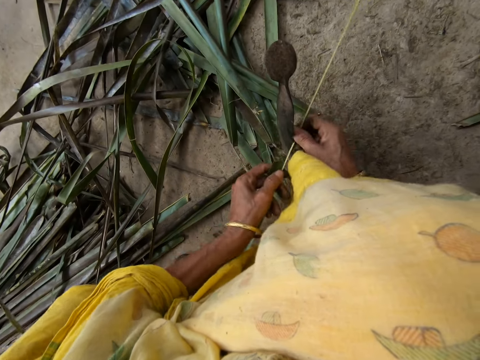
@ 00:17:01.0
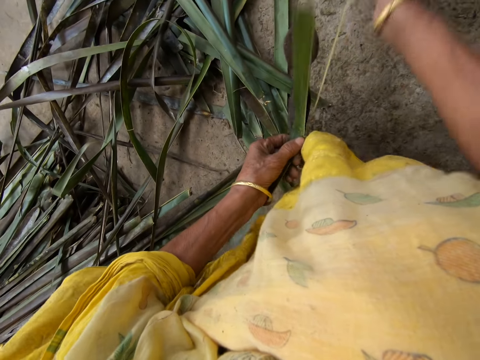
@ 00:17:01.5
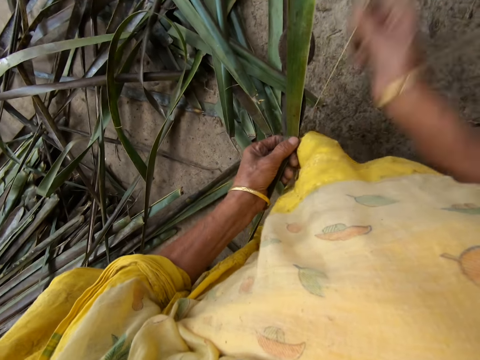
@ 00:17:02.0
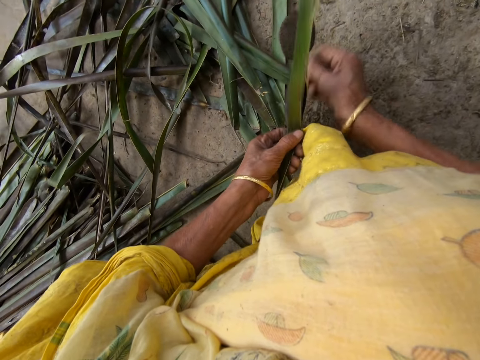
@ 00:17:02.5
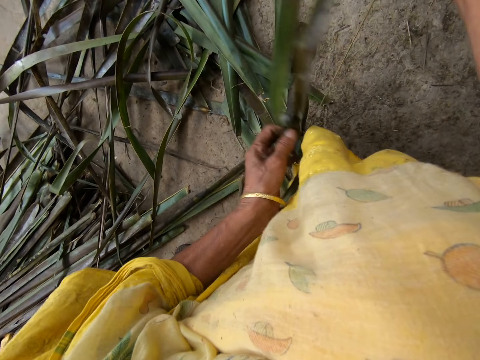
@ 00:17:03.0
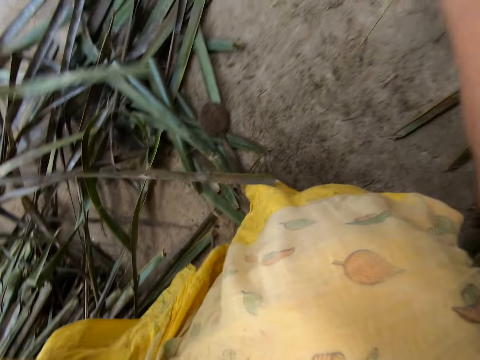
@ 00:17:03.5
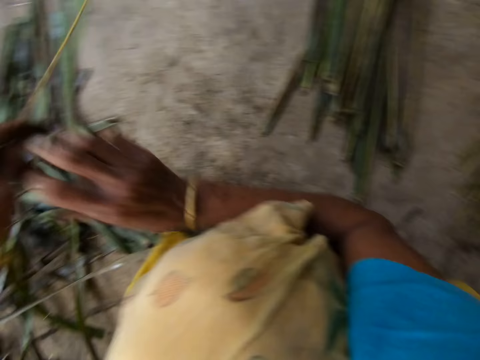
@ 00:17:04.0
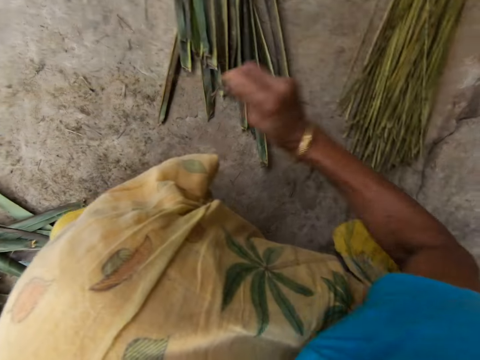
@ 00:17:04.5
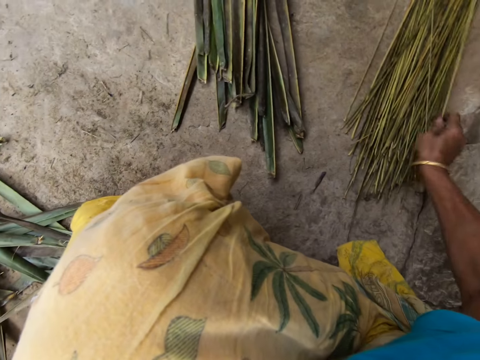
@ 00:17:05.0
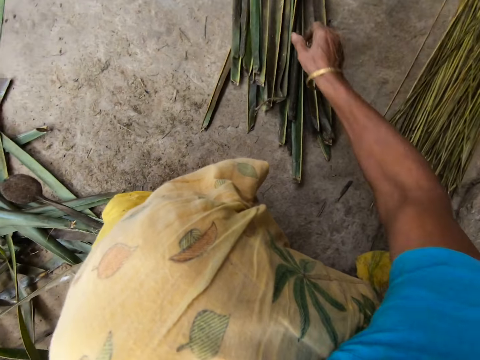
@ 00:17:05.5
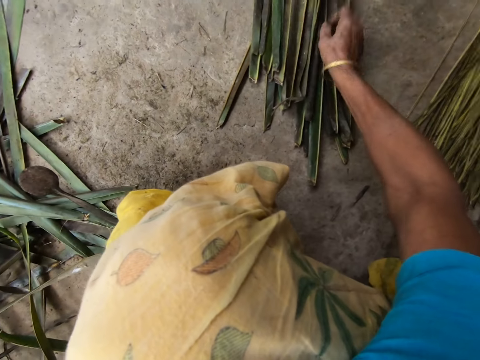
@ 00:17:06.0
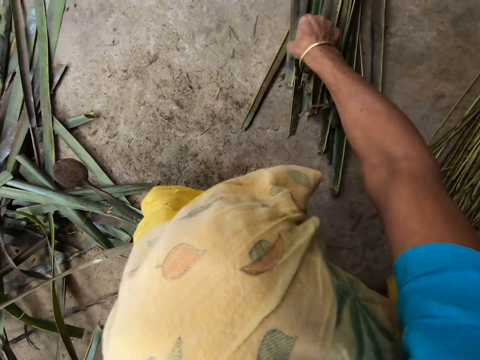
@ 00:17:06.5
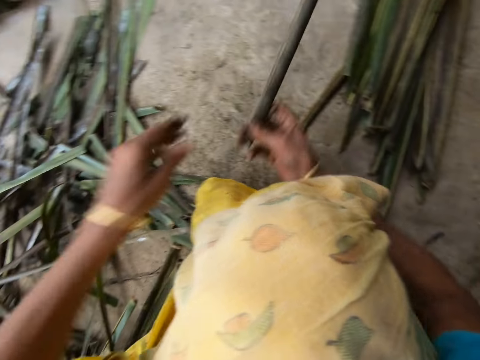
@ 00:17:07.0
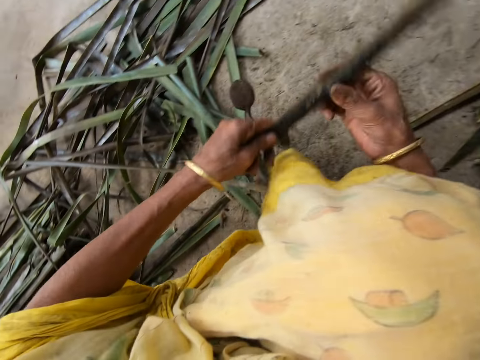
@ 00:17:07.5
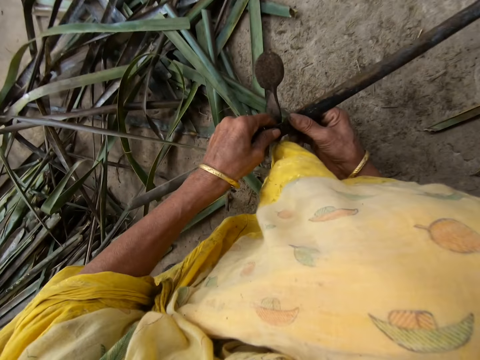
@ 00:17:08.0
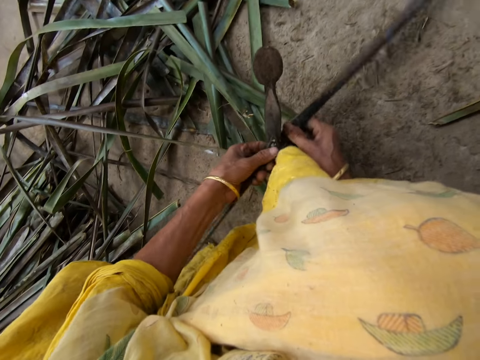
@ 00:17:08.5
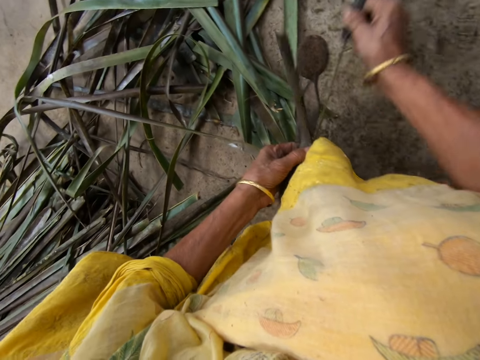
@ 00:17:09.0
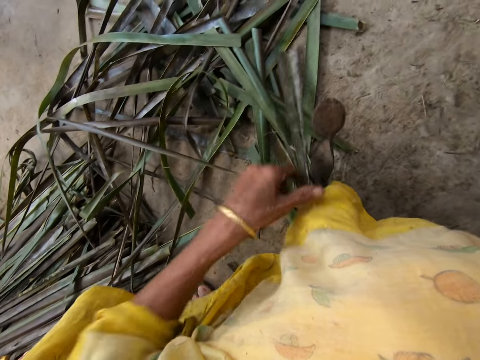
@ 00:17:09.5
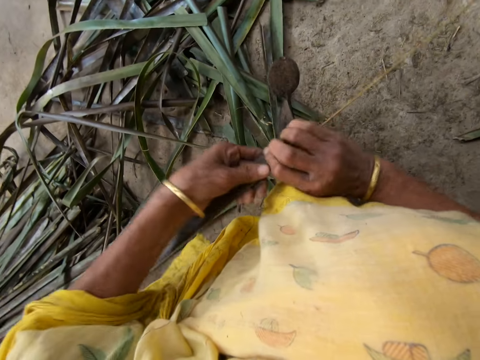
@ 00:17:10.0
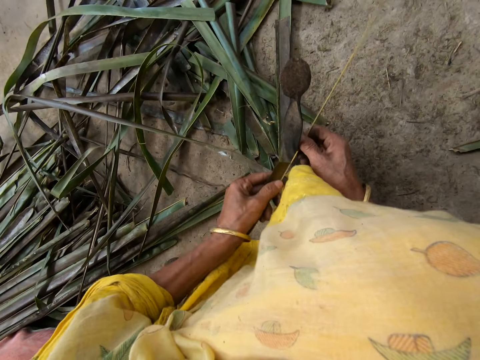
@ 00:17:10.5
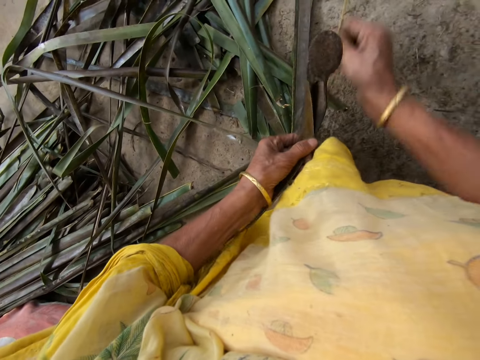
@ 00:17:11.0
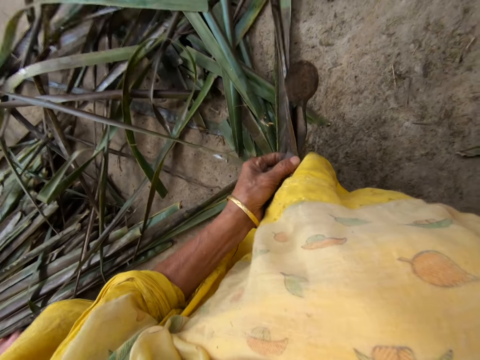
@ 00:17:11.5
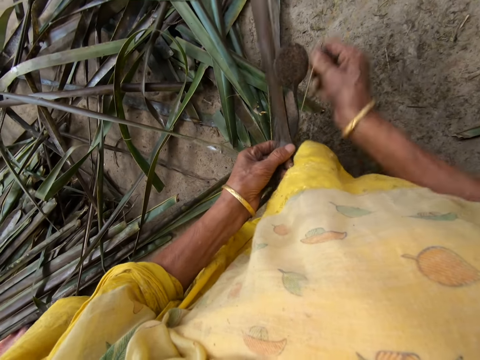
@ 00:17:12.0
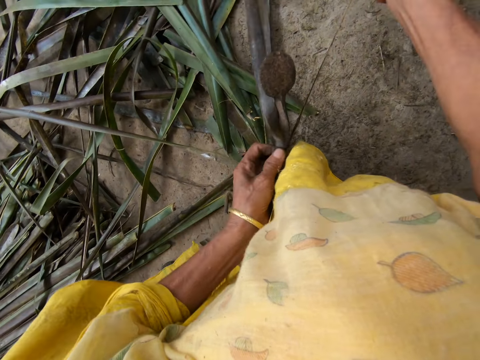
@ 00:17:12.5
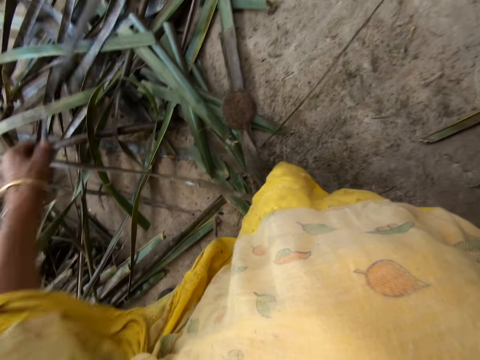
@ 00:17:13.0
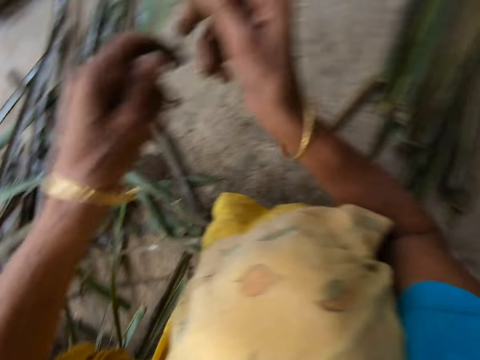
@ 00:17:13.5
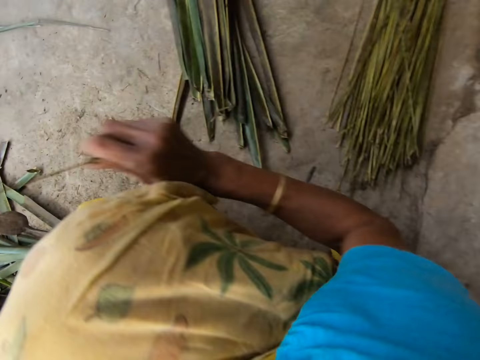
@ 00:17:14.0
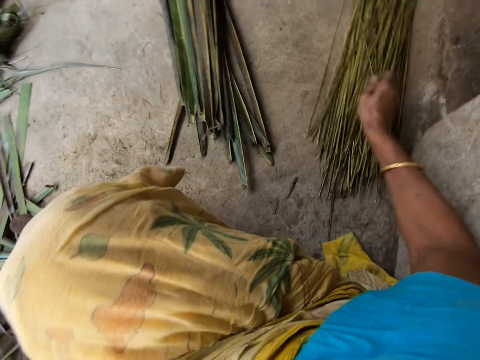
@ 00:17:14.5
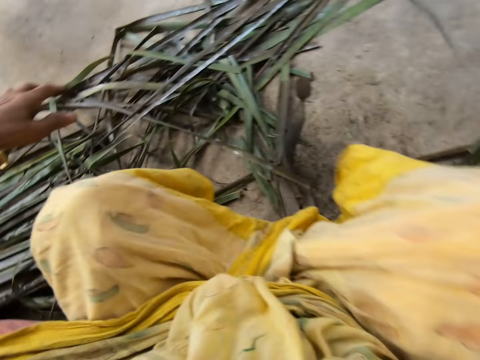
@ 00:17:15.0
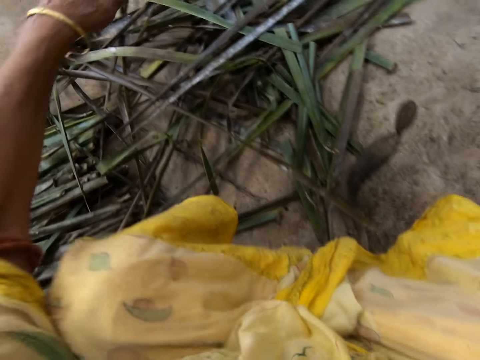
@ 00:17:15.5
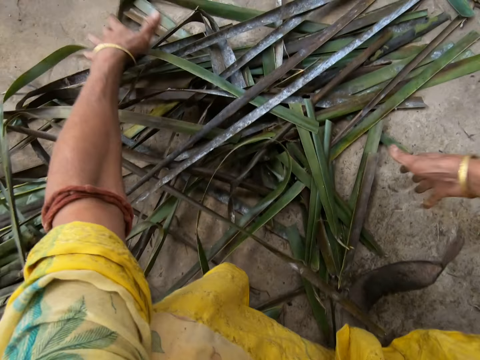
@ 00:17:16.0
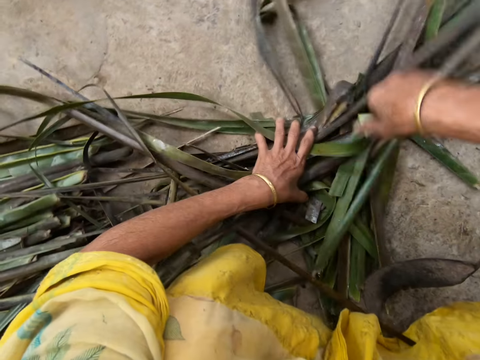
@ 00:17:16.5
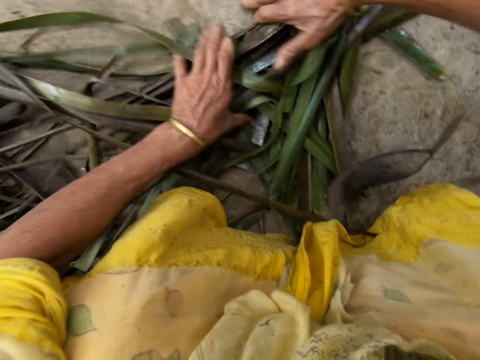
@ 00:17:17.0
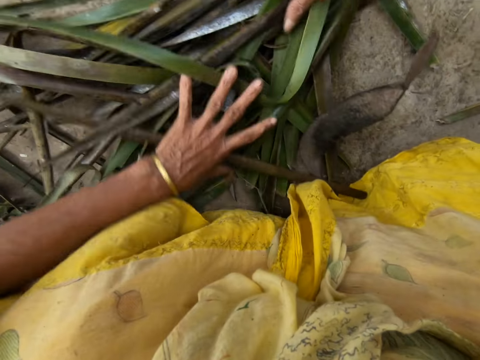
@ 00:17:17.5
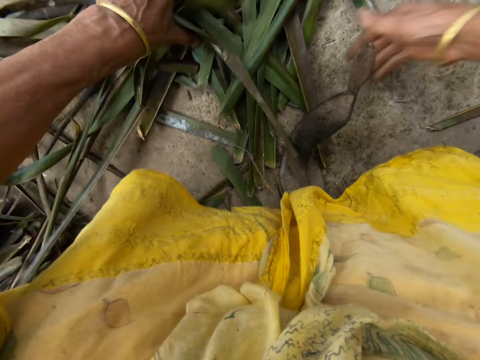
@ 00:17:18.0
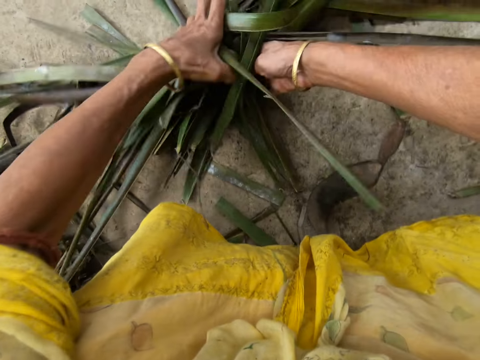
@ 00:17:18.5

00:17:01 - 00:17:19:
The camera wearer reaps coconut leaves off a midrib on a vegetable cutter. She pulls the coconut leaf midrib. She drops the midrib or stick on the floor with her right hand. She picks up a leaflet from the floor with her right hand. She reaps the coconut leaves off a midrib on the vegetable cutter. She pulls the coconut leaf midrib. She reaps the coconut leaves off a midrib on the vegetable cutter. She pulls the coconut leaf midrib. She drops the stick on the floor with her right hand. She gathers the leaflets on the floor with both hands.

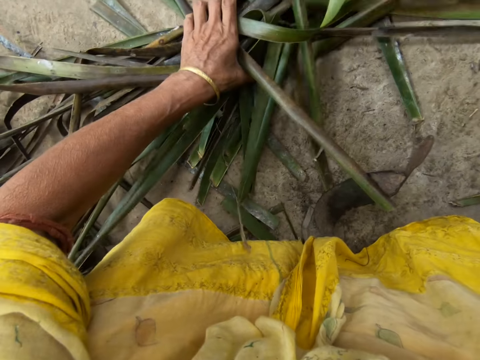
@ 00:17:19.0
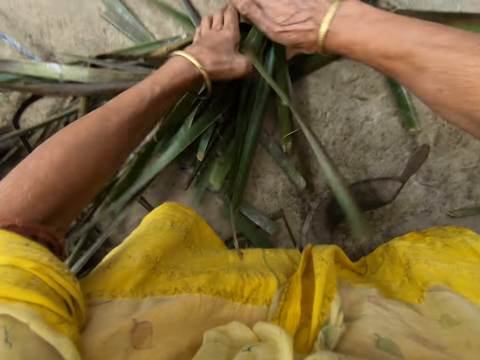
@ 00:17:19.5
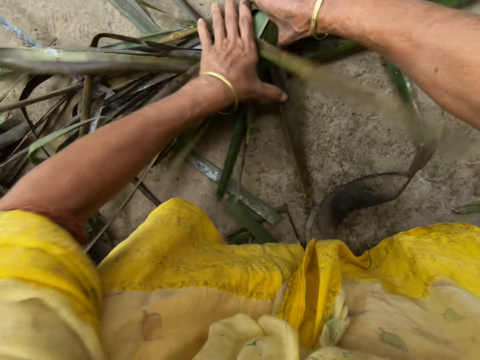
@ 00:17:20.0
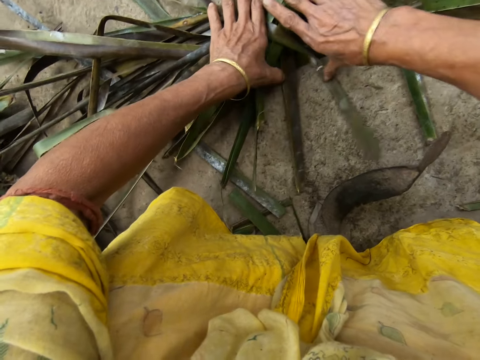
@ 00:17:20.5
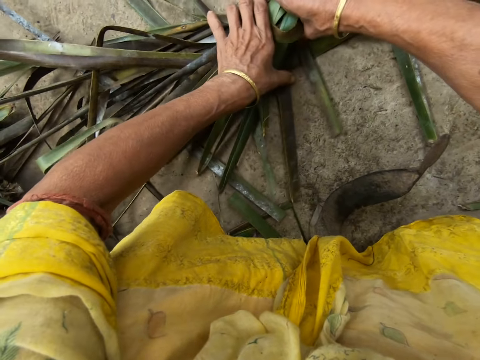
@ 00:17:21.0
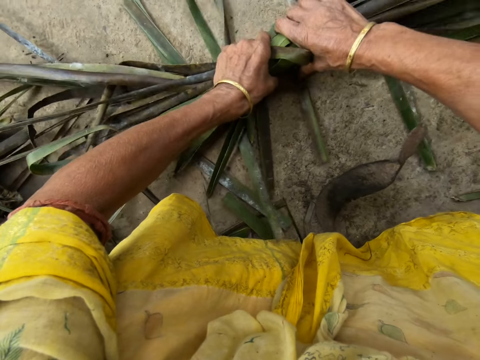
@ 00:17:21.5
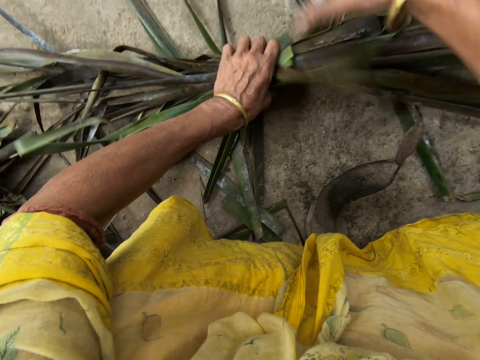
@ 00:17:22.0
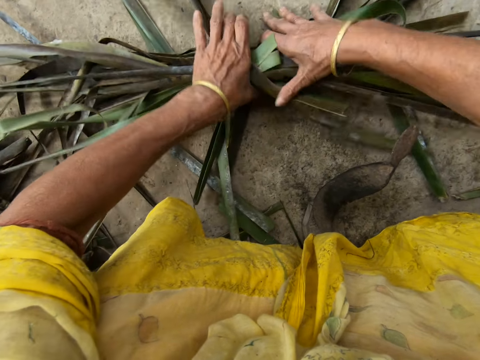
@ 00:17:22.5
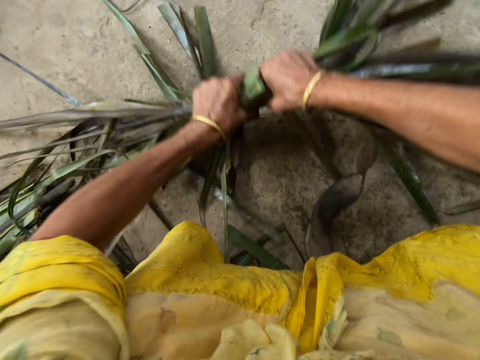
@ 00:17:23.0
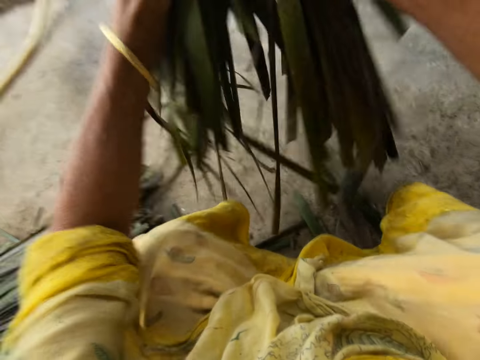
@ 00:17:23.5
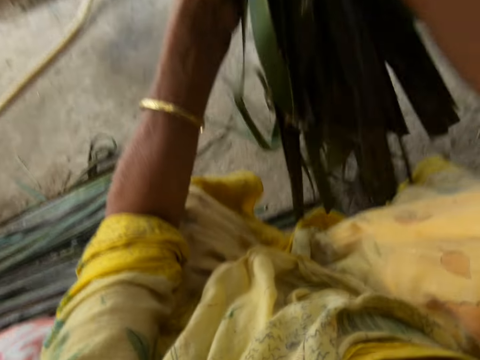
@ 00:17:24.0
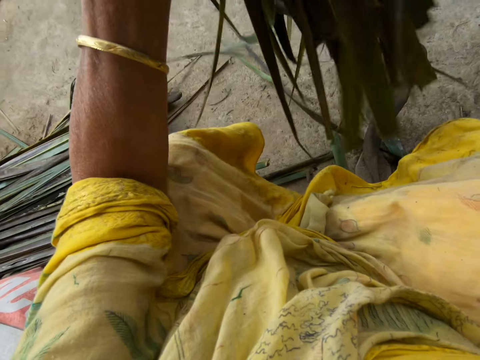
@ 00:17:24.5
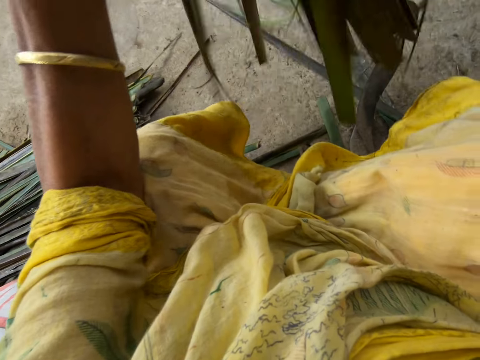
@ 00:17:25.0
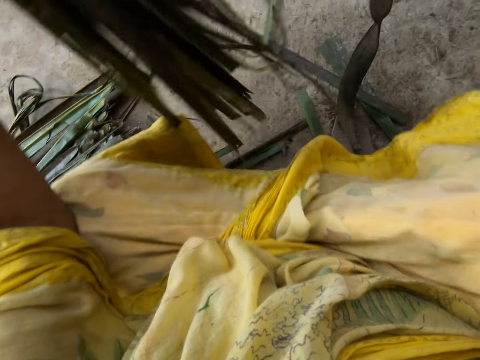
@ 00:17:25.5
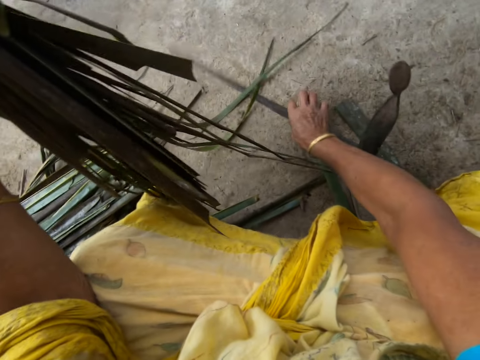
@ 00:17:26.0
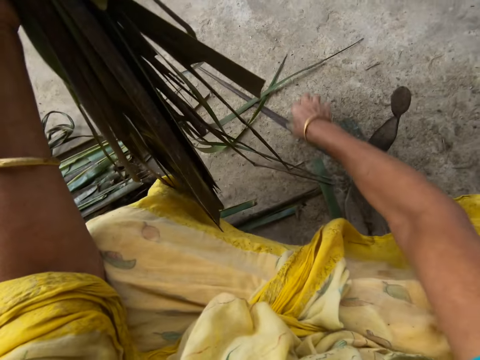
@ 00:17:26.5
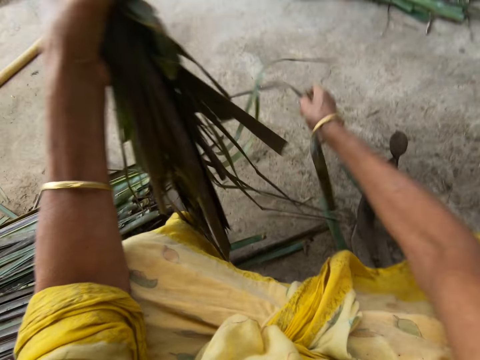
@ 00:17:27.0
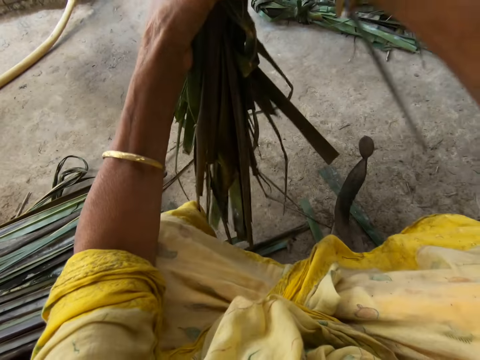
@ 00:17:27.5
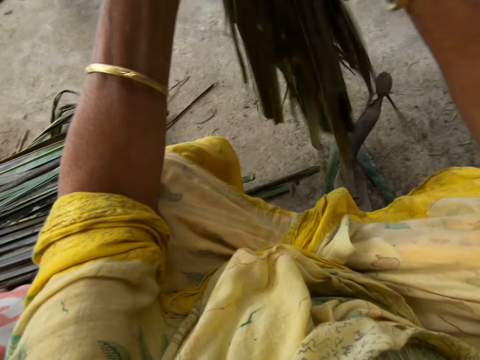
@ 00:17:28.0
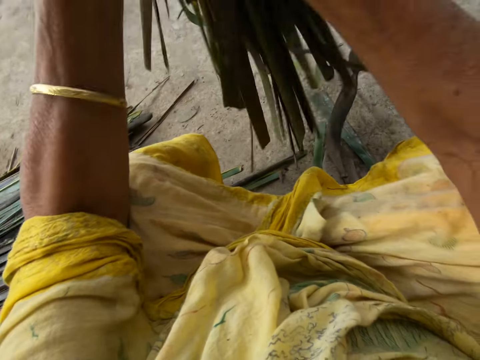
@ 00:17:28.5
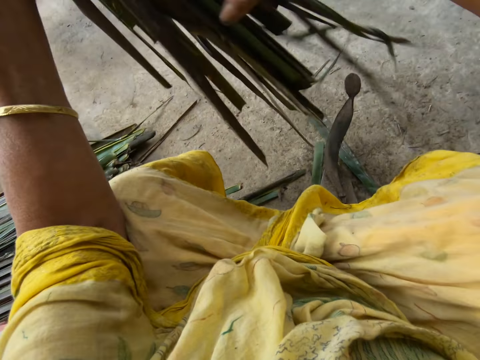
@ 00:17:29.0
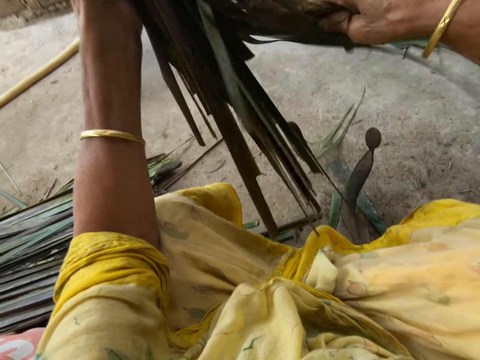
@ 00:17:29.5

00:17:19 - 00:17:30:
The camera wearer lifts coconut leaves up. They collect the coconut leaves on the floor.
